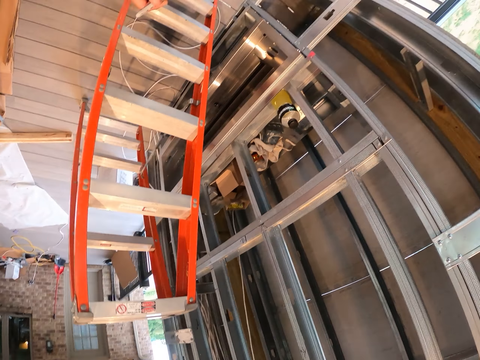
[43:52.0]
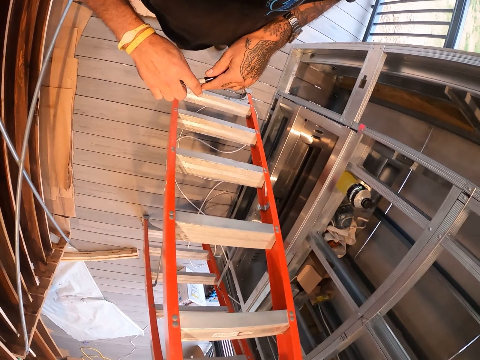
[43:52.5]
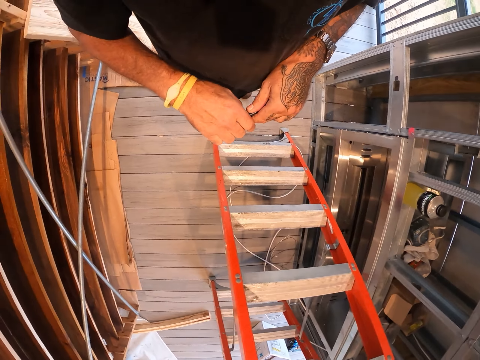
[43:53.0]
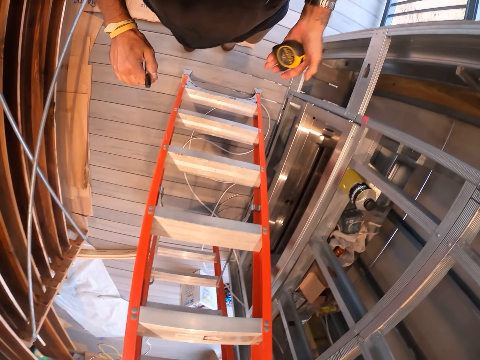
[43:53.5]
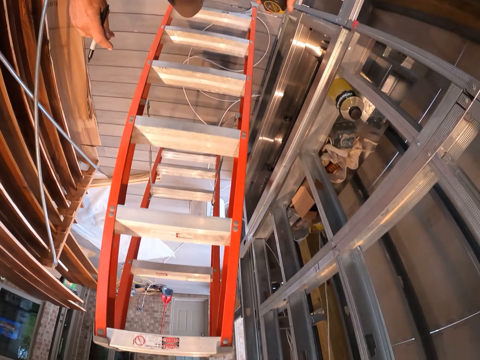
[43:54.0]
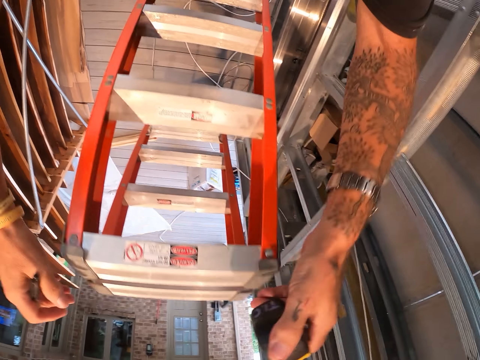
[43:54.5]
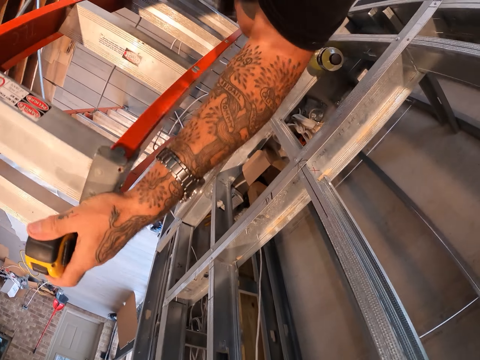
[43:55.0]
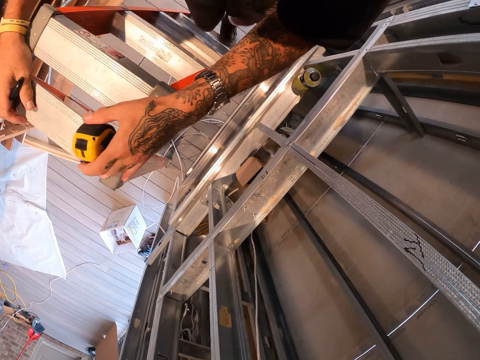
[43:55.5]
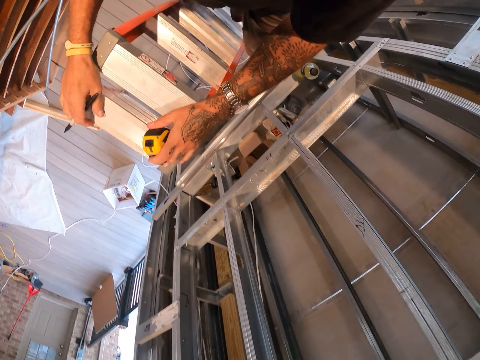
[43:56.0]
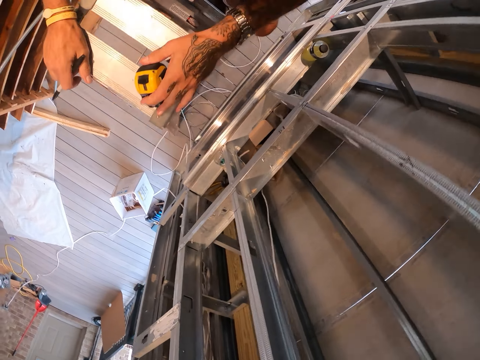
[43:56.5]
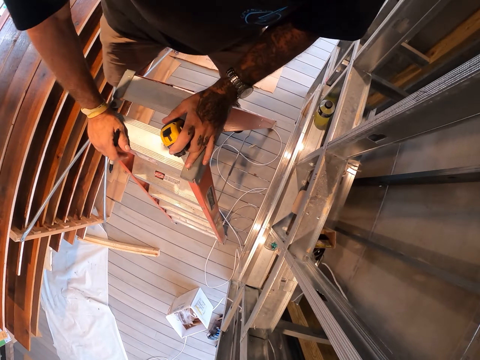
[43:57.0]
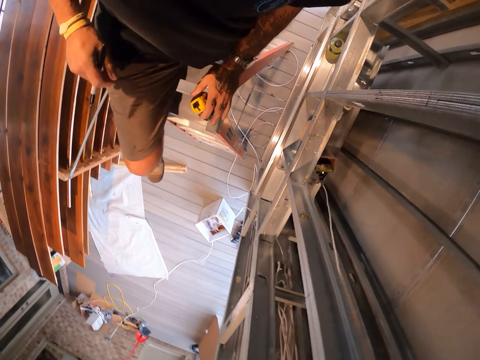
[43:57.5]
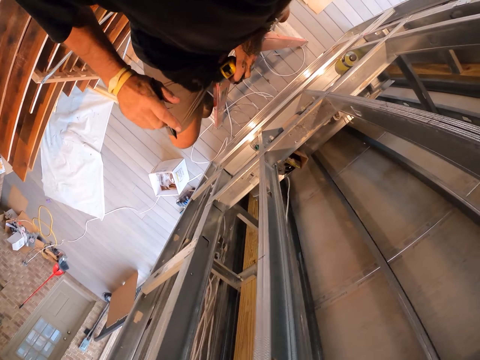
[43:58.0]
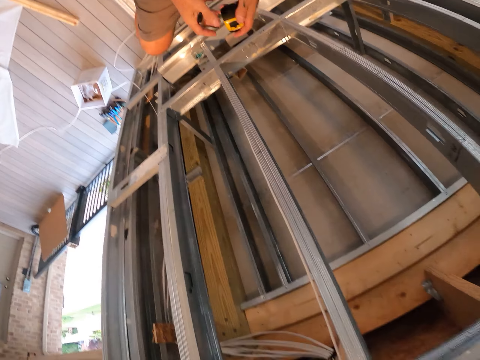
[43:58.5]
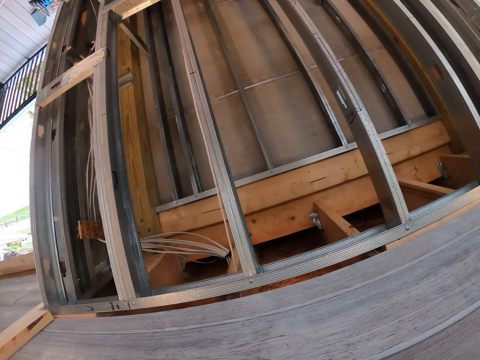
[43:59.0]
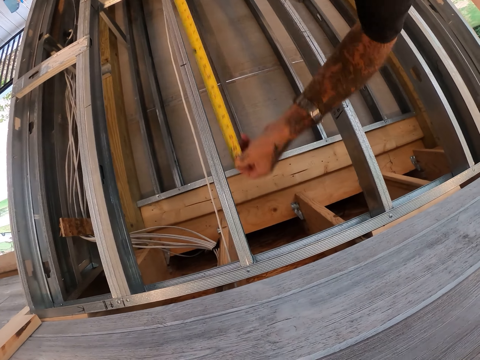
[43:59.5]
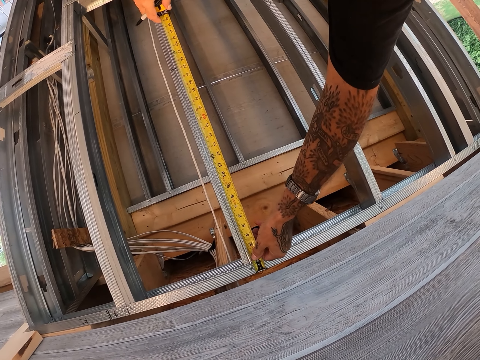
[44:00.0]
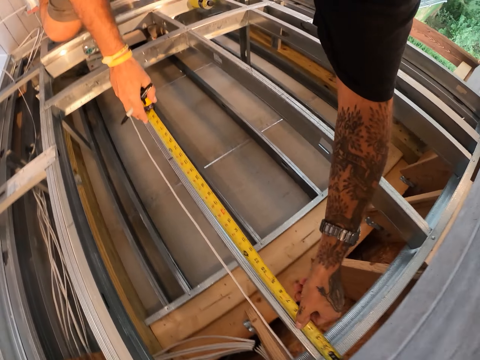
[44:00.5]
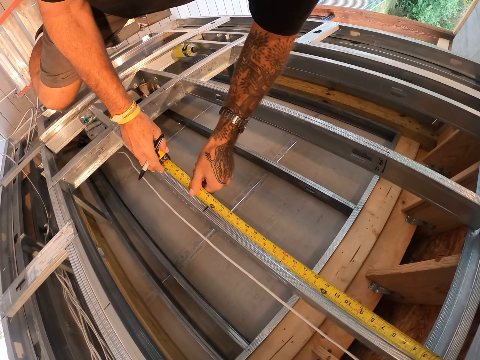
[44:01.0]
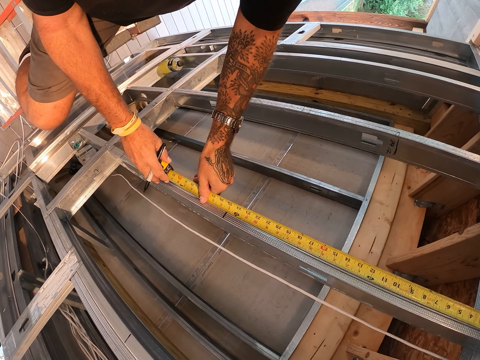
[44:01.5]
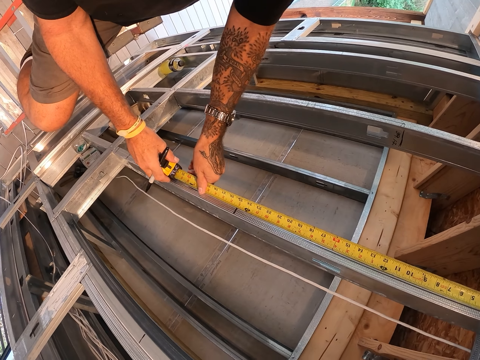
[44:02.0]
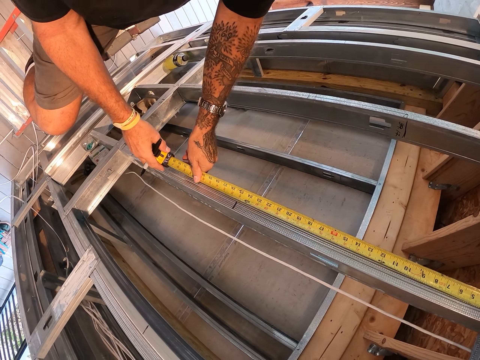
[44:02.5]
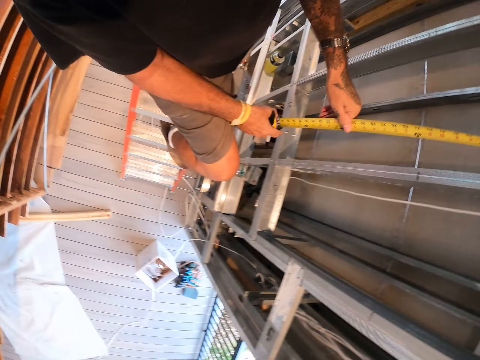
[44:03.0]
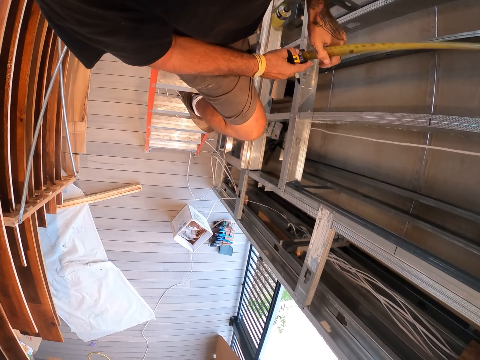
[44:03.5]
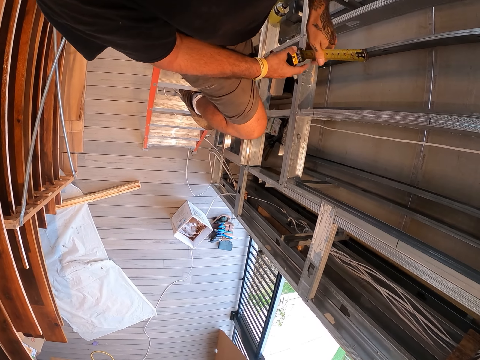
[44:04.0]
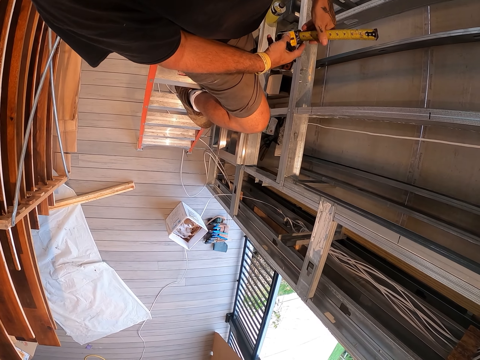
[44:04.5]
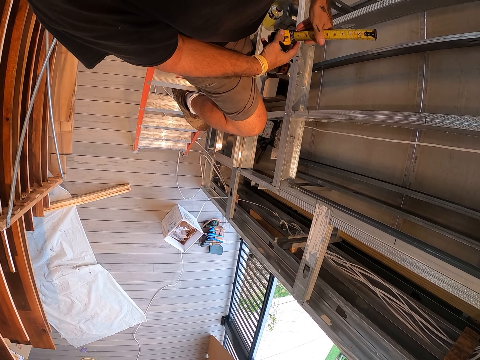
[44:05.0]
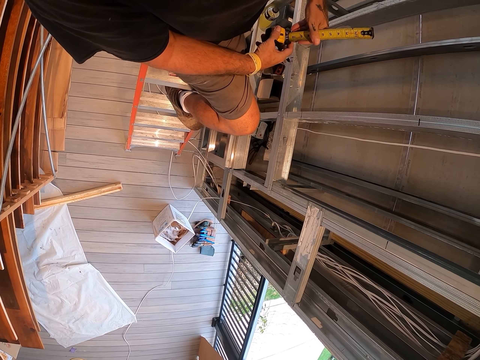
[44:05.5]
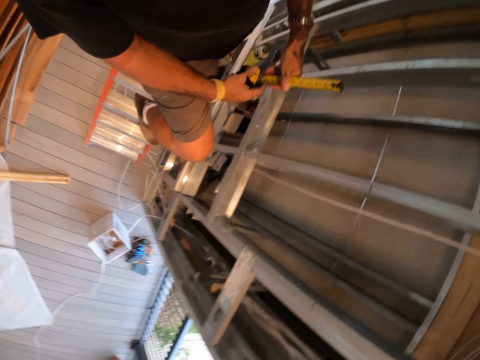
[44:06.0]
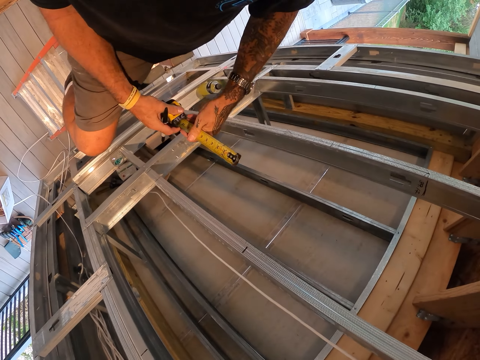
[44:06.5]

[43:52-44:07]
The camera wearer opens the mark pen top. He climbs on the ladder. He measures the steel frame wall with the tape measure. He removes the tape measure from the steel frame wall. He stares at the tape measure in his hands.

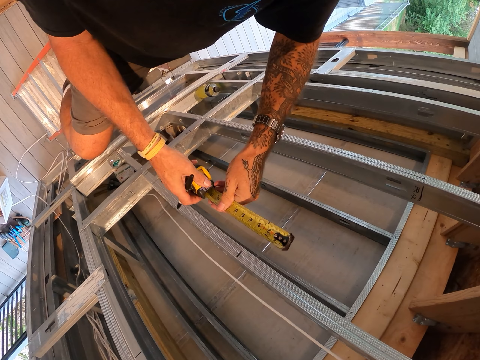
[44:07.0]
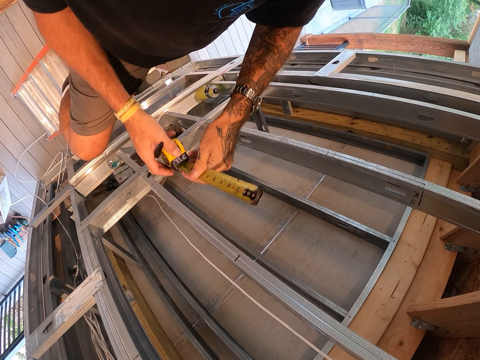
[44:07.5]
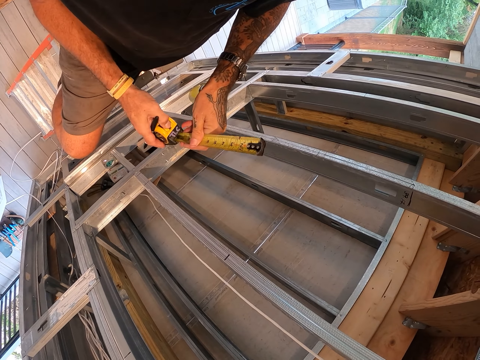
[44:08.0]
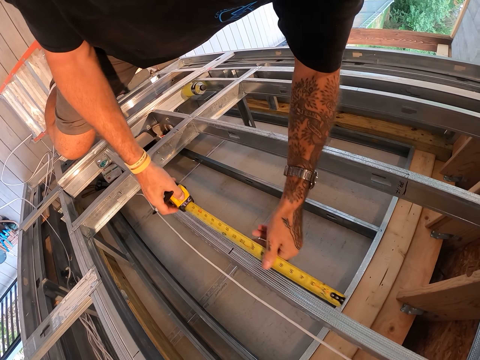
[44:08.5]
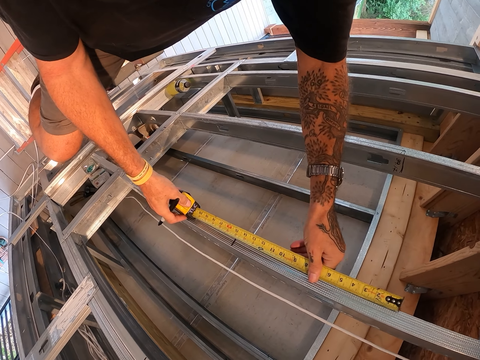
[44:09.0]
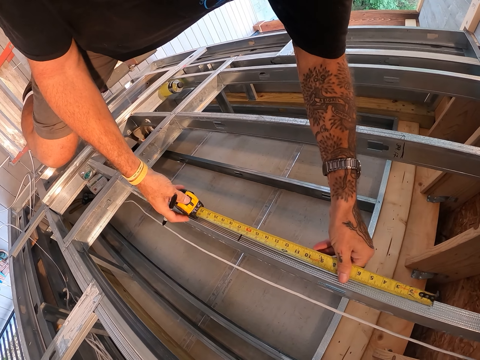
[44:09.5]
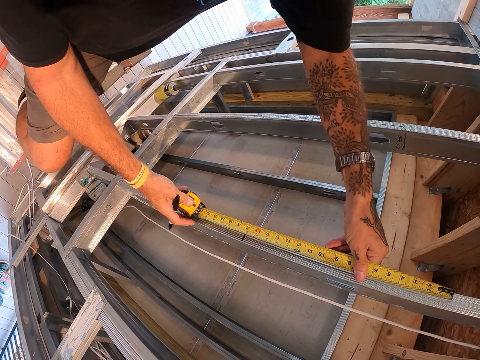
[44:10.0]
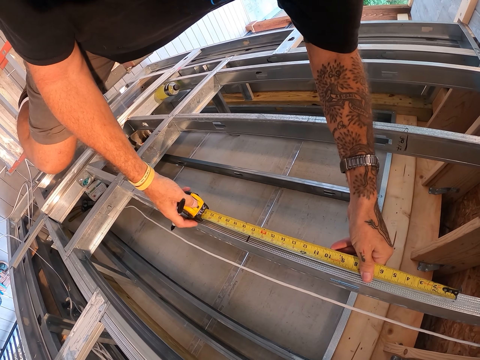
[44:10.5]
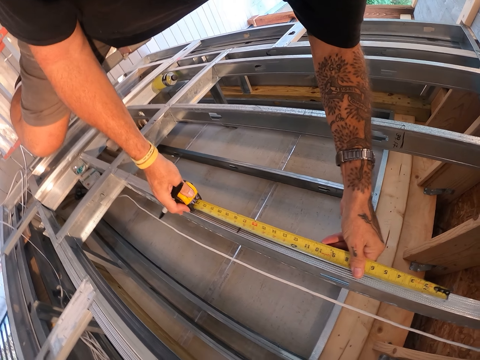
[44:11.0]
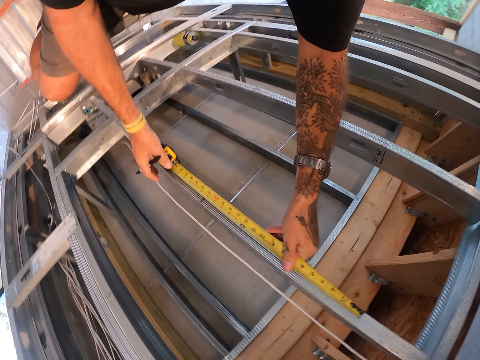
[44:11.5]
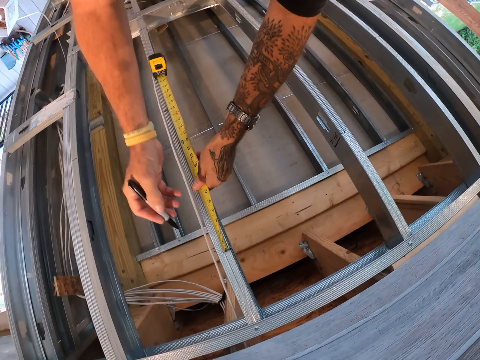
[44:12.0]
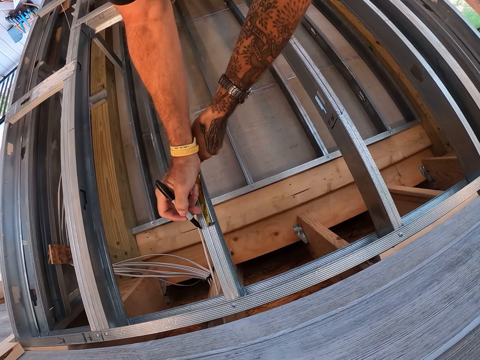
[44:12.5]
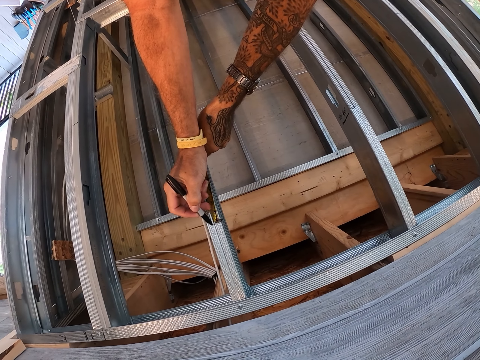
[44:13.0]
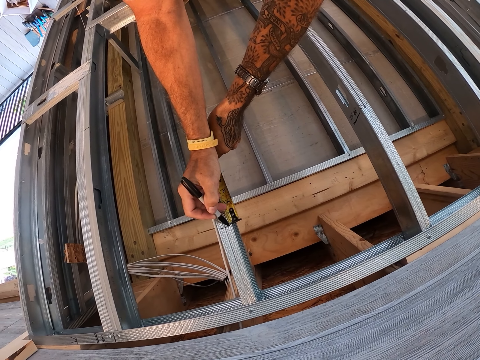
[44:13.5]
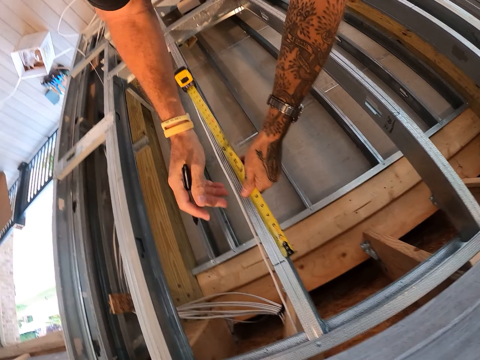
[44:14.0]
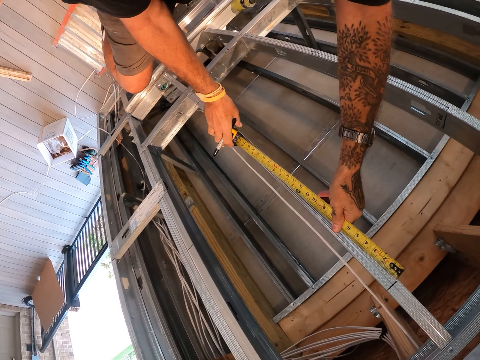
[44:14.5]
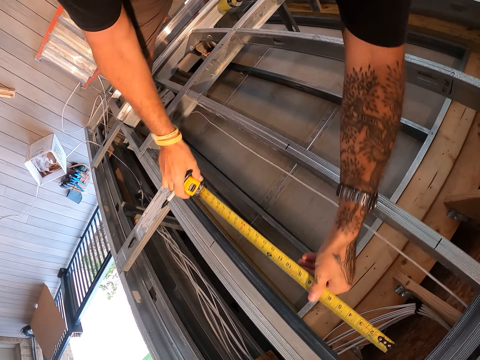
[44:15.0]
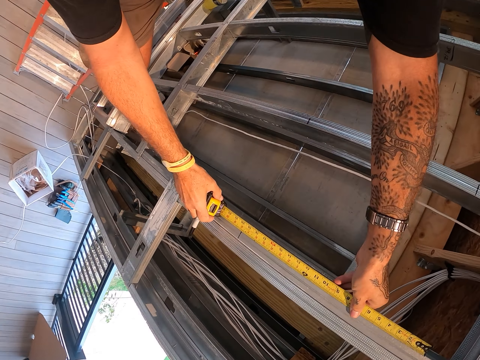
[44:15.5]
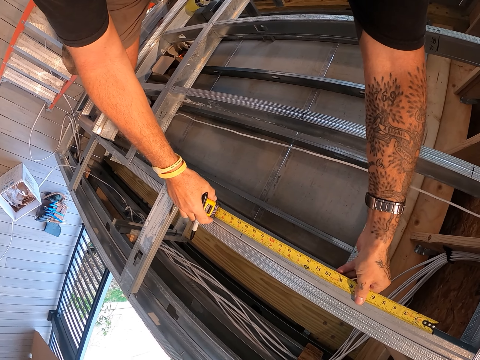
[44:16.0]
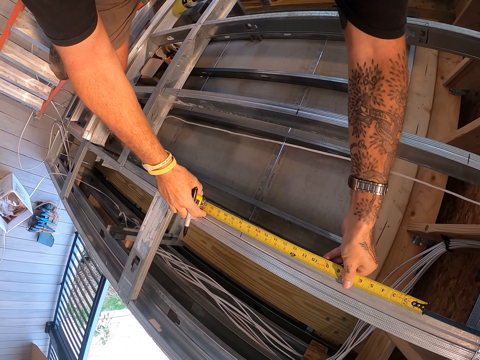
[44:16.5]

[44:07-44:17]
The camera wearer measures the steel frame wall with a tape measure. They mark on the steel frame wall with a mark pen. They measure the steel frame wall with the tape measure.
